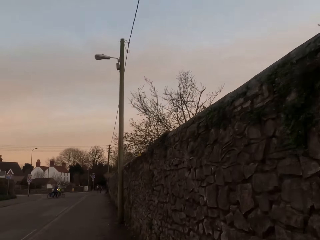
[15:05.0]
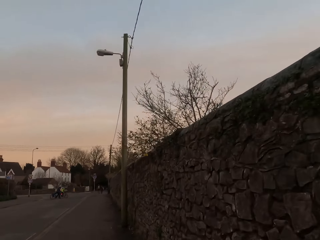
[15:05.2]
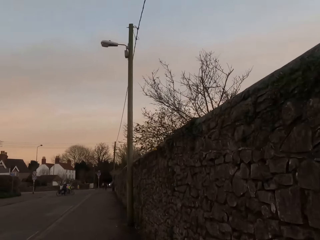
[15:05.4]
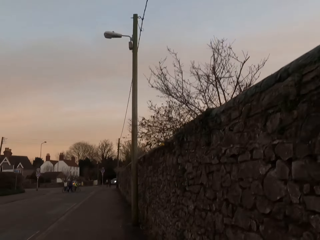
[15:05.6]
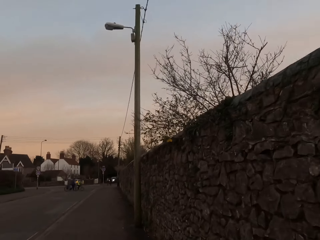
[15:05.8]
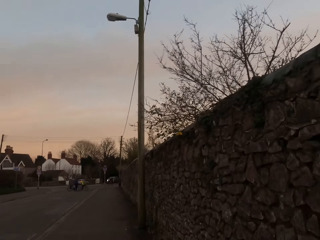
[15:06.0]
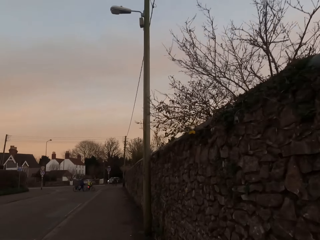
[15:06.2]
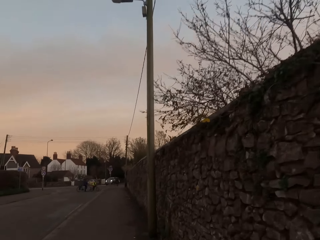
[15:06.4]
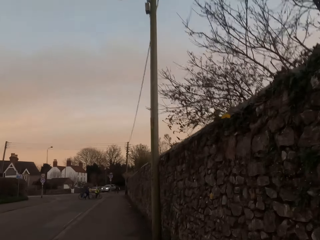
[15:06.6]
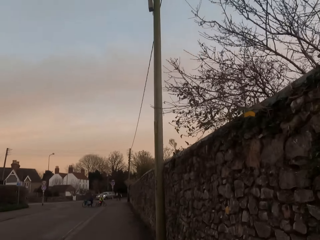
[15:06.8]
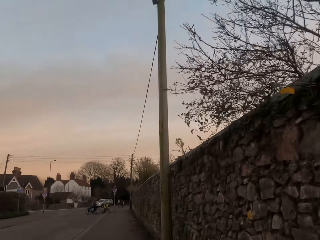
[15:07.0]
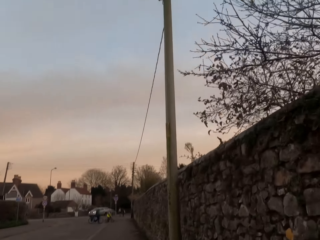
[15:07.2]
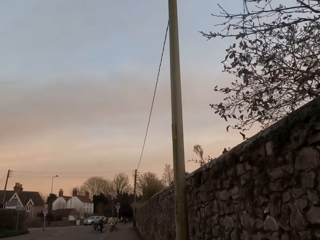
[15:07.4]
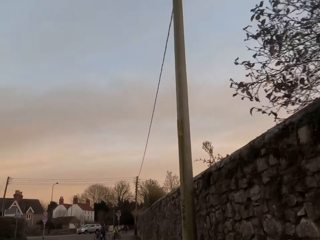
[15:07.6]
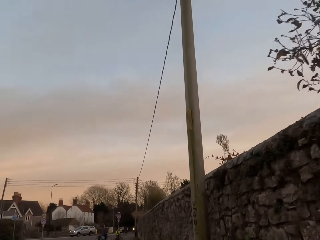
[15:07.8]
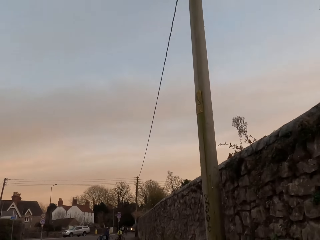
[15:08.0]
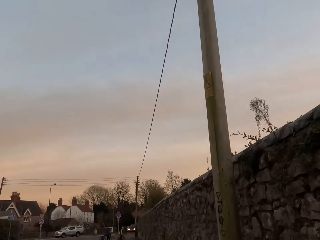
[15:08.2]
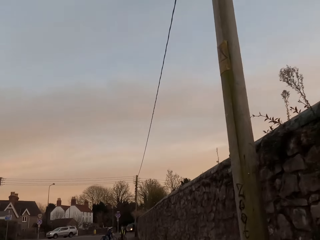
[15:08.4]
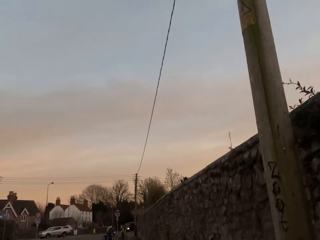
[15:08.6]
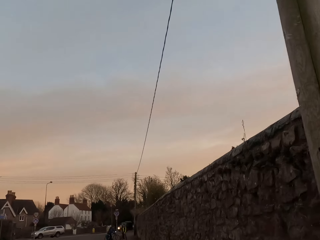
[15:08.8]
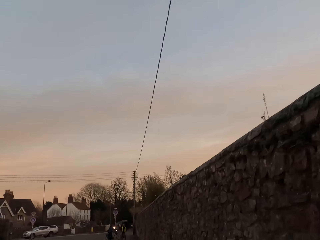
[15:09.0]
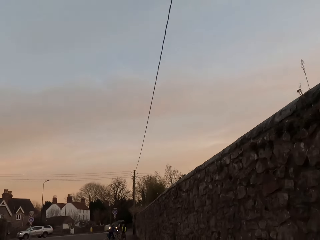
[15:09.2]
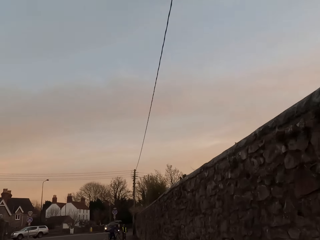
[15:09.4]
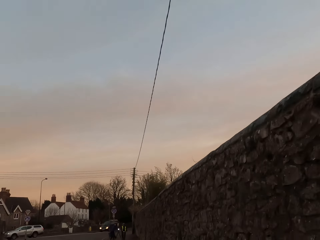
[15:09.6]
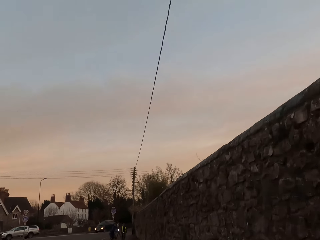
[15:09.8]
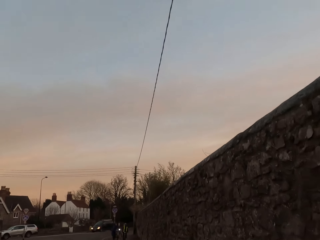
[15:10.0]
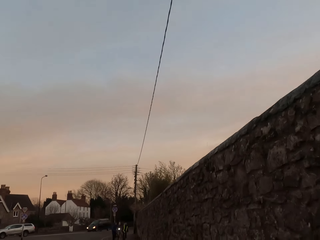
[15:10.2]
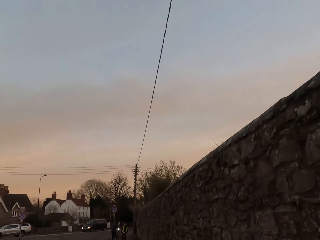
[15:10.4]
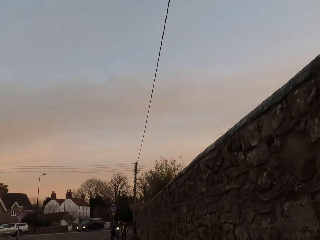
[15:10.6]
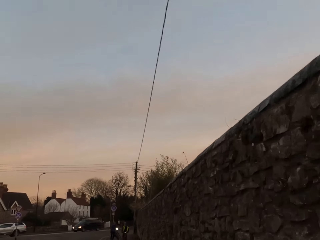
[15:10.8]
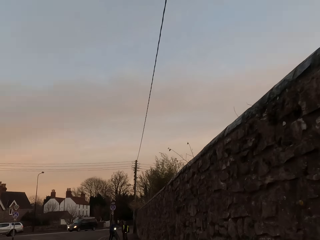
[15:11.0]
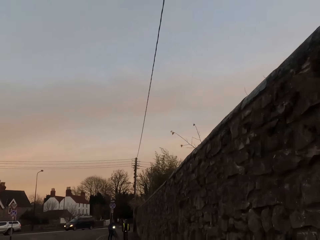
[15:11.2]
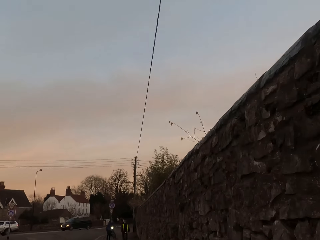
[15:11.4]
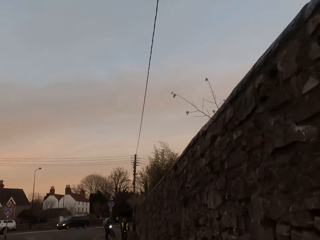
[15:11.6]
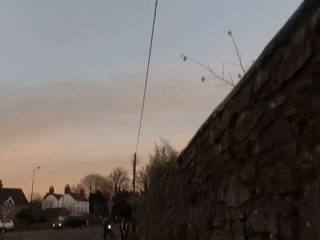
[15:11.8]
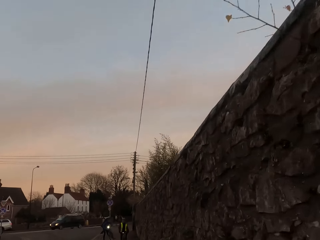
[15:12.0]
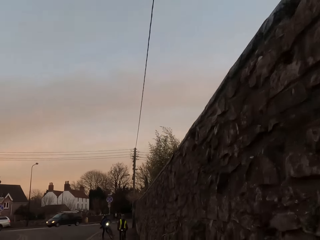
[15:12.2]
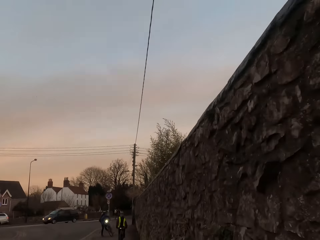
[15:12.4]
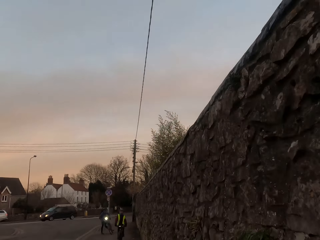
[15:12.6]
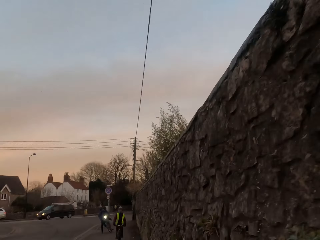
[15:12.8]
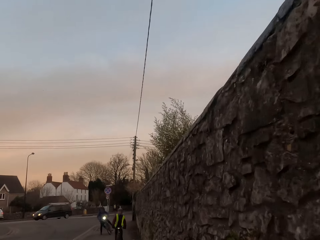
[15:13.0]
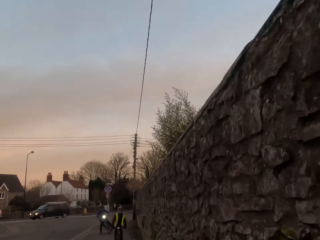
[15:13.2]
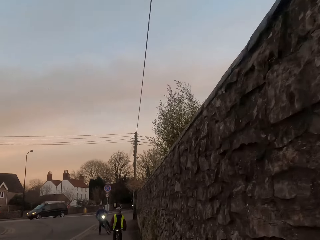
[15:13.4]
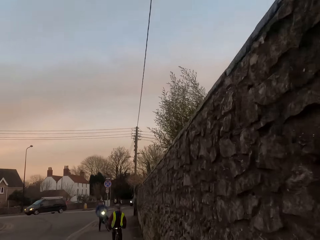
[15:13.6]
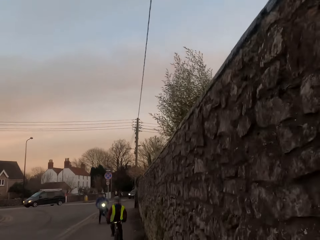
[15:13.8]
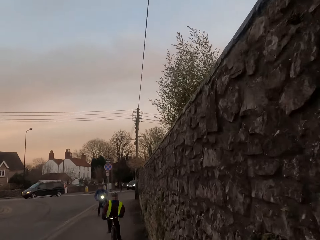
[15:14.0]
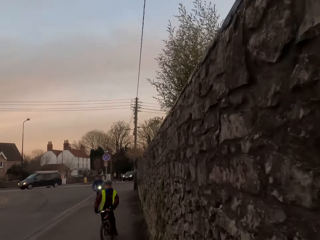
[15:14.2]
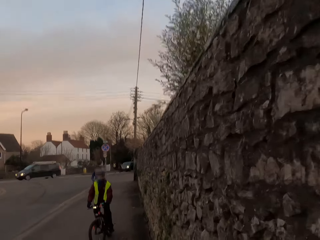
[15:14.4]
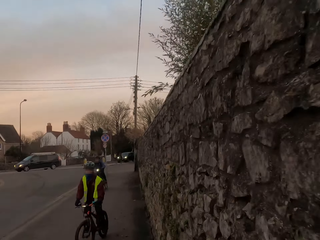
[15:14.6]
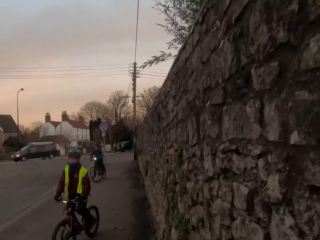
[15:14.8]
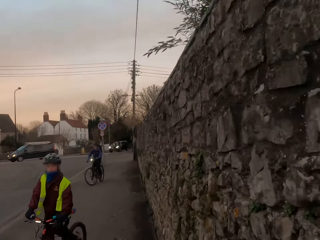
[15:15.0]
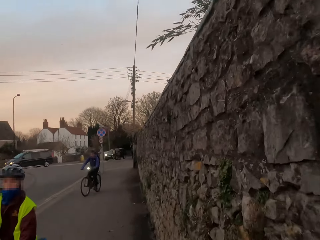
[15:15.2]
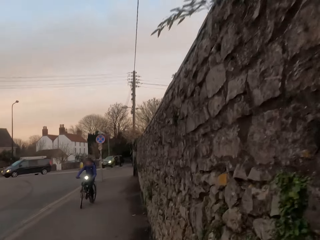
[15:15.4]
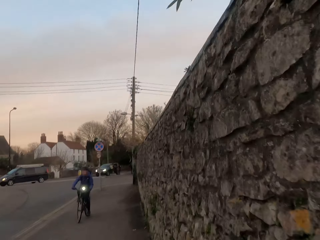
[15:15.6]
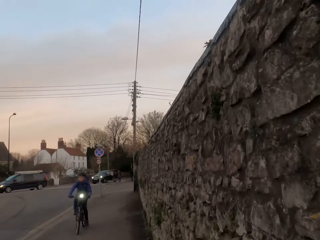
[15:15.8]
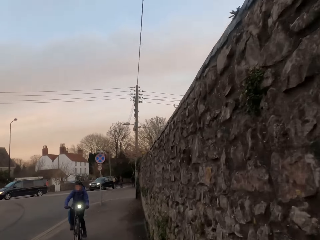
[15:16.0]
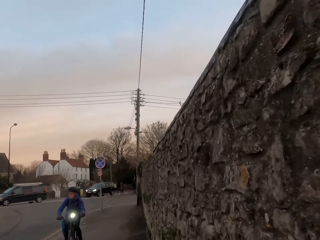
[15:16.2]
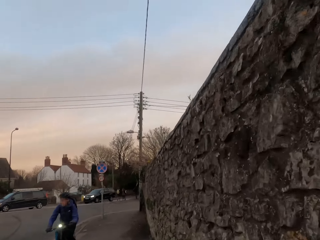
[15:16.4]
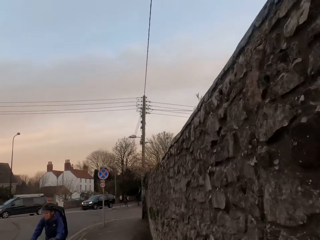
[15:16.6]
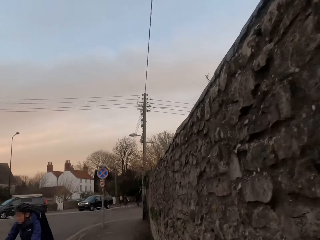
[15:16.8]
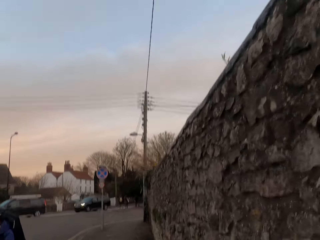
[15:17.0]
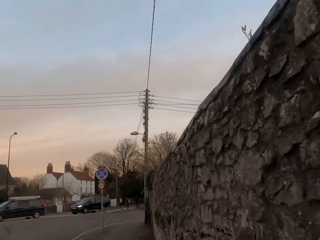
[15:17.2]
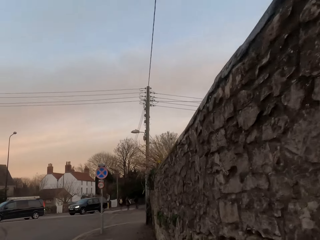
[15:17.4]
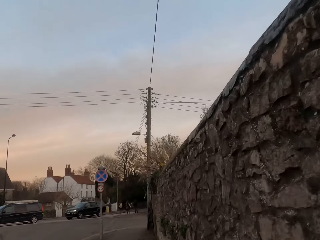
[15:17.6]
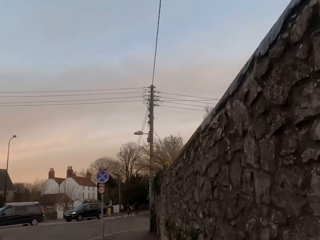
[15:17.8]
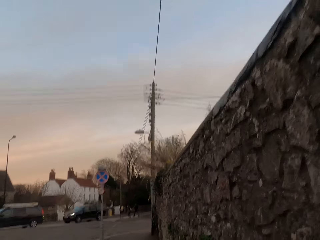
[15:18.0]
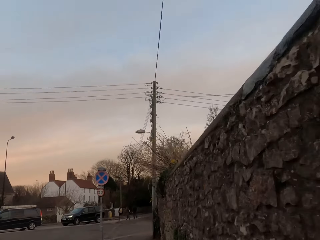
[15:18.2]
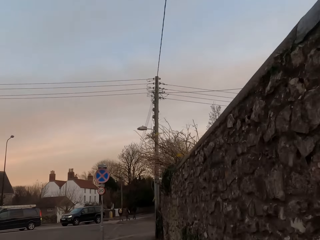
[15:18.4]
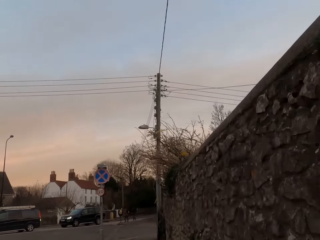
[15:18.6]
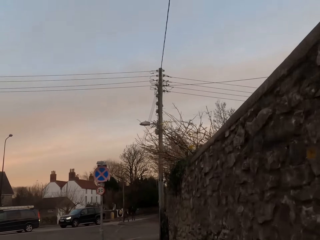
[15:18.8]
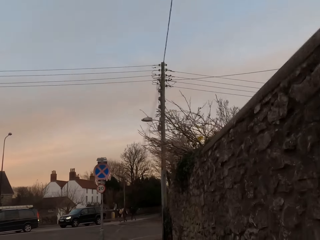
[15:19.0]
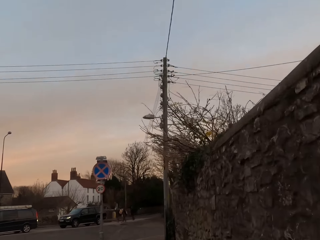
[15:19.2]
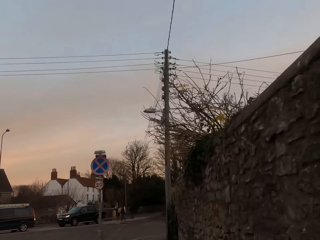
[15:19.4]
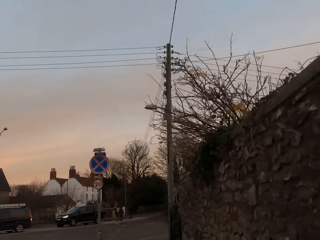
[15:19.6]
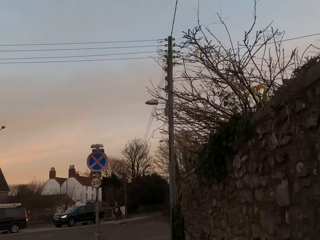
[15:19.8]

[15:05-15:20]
A boy rides a bicycle past the camera wearer. Another boy rides a bicycle past the camera wearer.

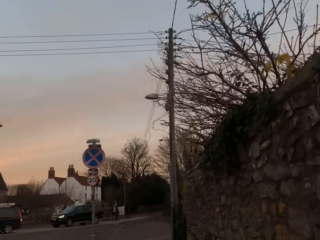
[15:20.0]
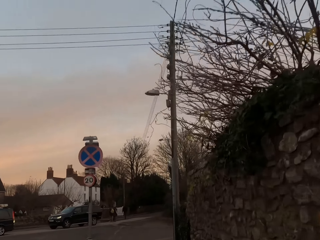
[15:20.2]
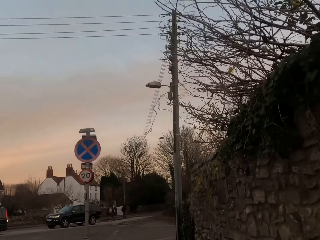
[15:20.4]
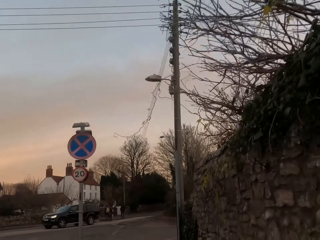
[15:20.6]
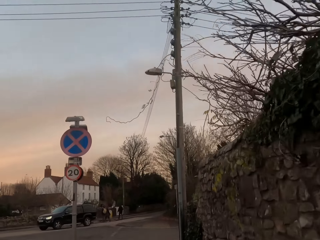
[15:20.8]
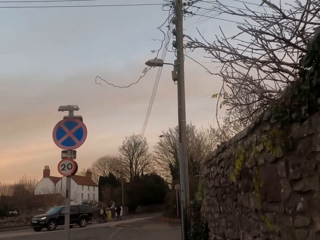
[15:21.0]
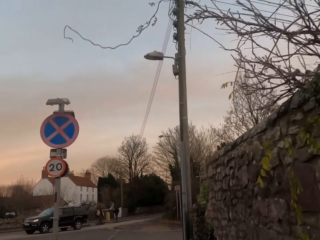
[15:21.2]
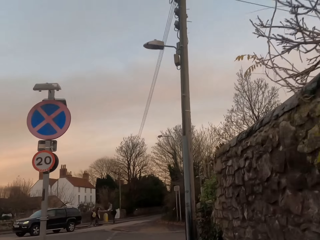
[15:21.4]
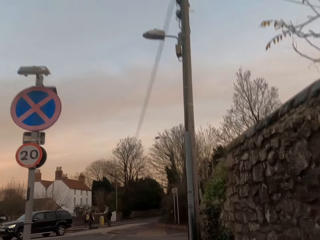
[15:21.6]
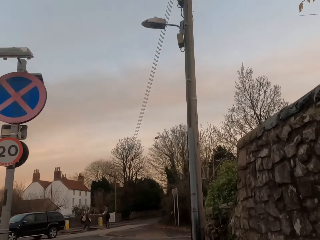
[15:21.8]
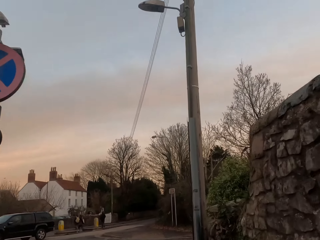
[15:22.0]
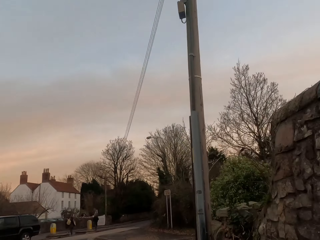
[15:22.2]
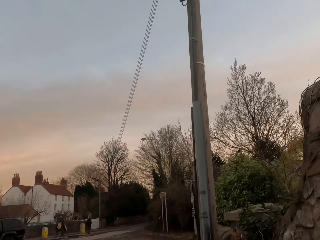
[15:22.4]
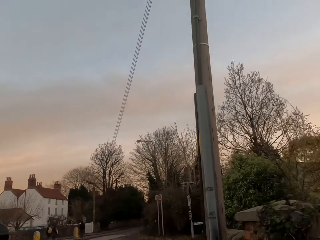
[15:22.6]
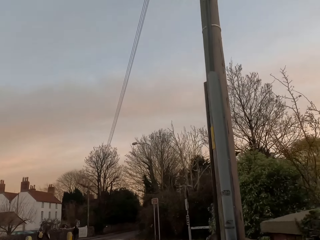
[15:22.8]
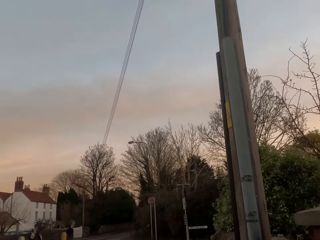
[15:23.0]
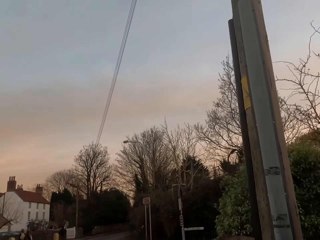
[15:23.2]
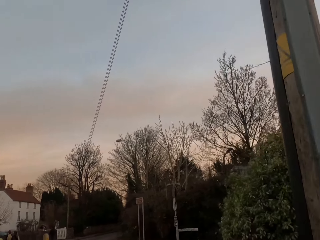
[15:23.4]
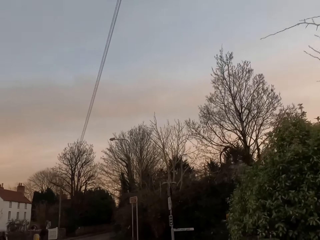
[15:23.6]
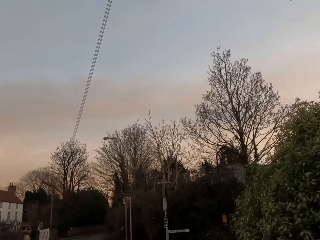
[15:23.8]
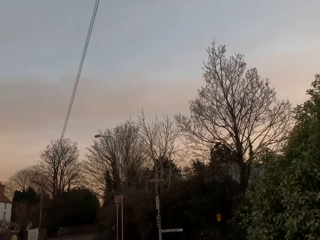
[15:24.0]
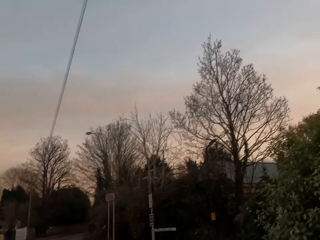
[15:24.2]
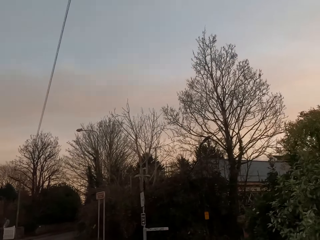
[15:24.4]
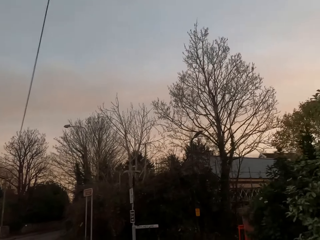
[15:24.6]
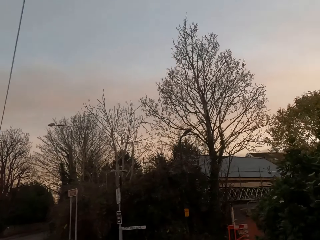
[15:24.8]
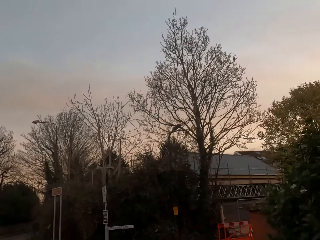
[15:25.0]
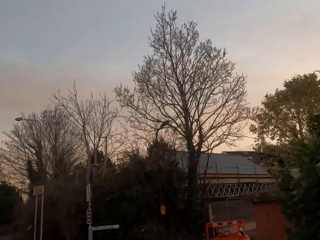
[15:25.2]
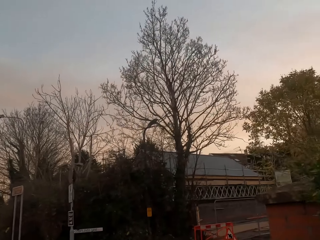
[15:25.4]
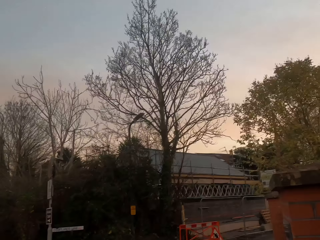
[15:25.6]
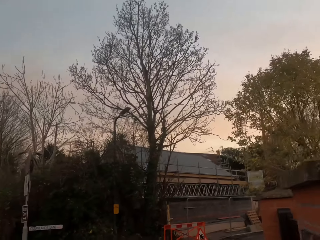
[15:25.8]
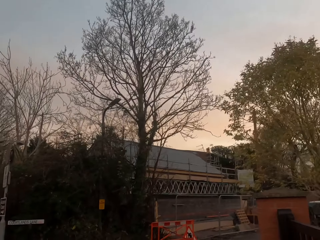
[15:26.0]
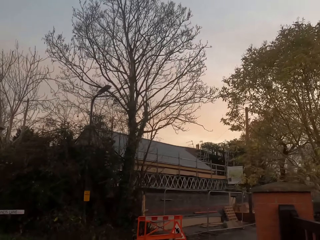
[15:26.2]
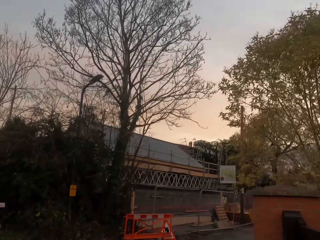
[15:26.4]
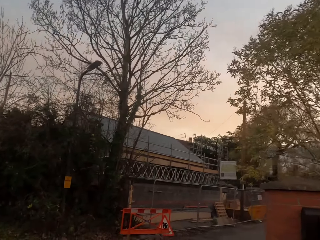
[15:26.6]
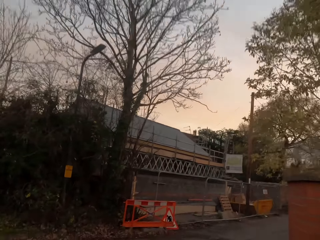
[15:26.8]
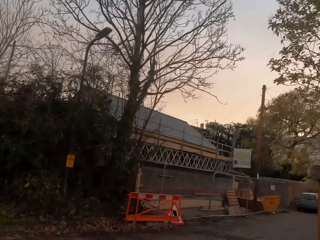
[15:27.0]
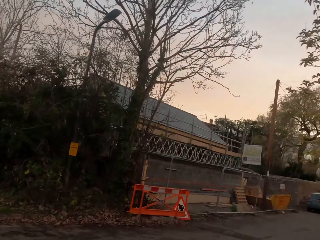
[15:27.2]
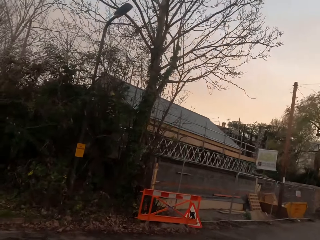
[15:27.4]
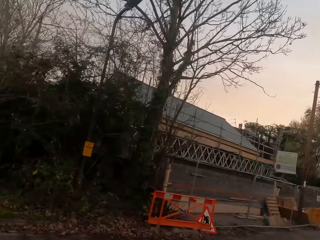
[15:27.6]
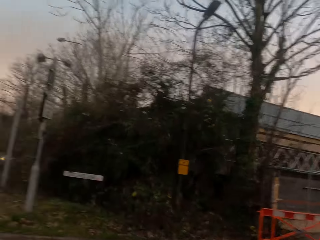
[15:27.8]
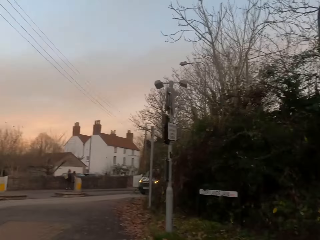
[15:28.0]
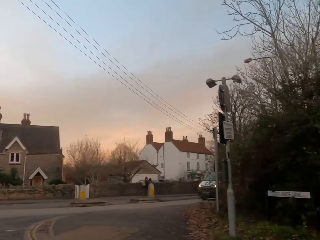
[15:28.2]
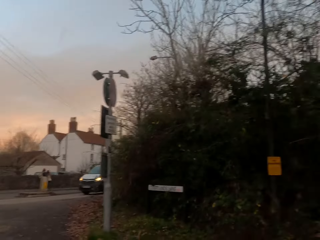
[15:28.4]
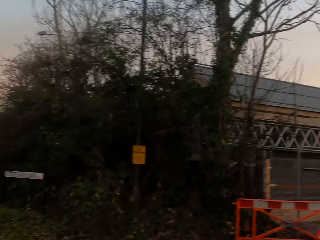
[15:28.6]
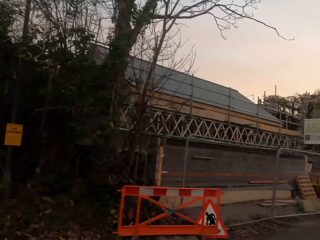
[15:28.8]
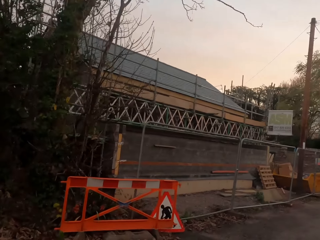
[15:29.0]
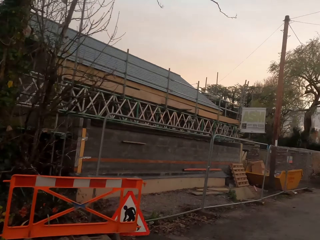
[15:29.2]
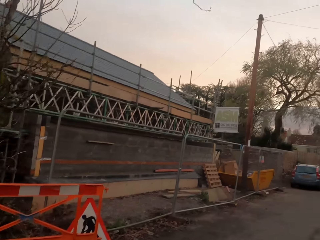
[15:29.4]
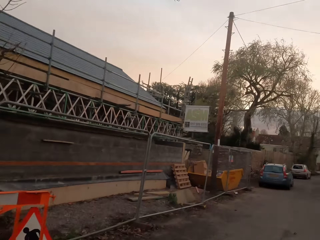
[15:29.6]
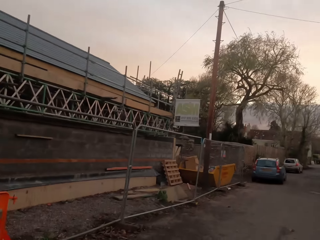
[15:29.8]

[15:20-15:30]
The camera wearer turns right.
